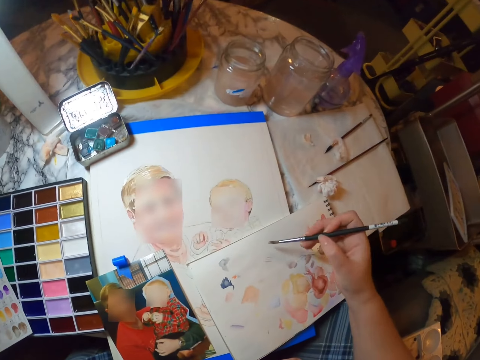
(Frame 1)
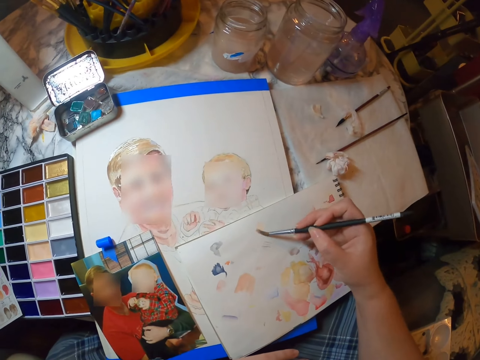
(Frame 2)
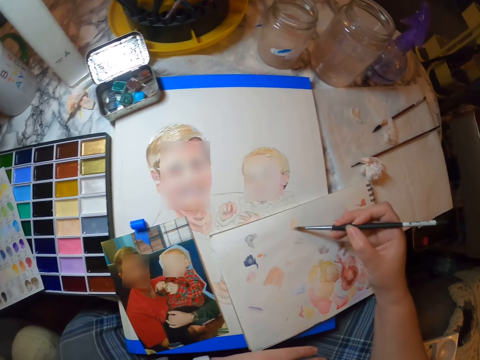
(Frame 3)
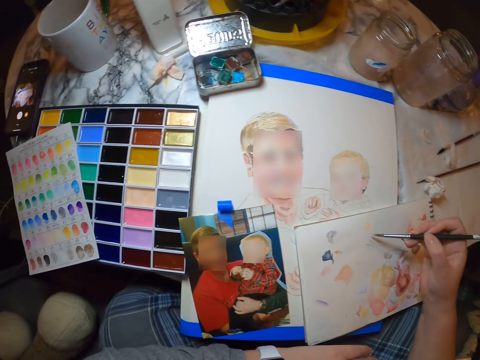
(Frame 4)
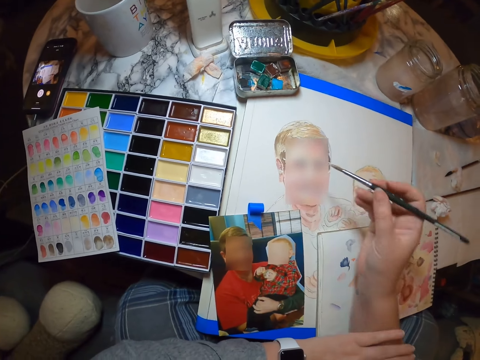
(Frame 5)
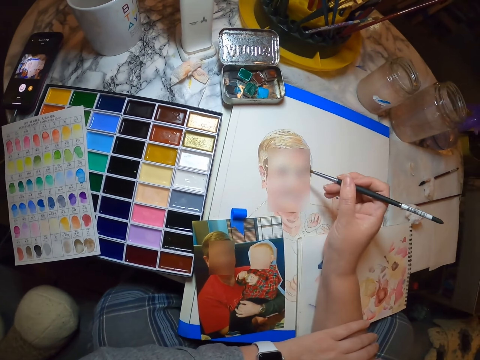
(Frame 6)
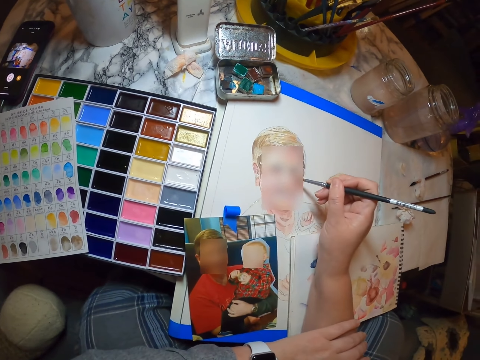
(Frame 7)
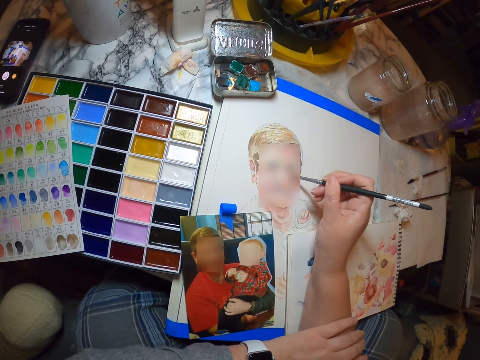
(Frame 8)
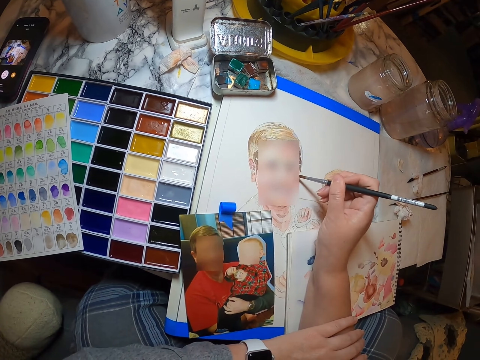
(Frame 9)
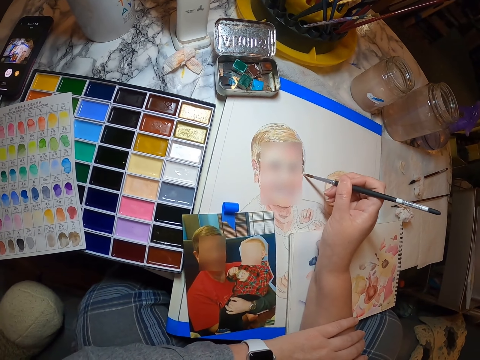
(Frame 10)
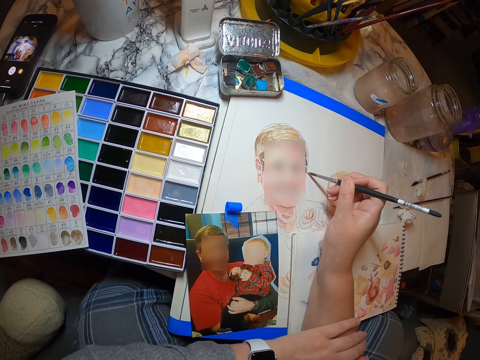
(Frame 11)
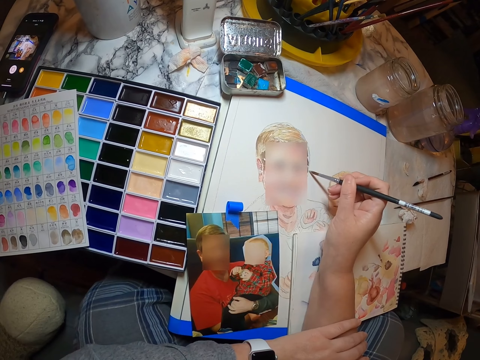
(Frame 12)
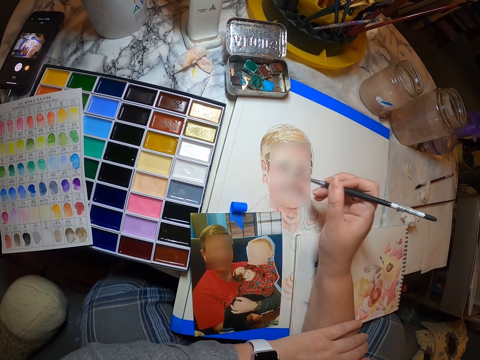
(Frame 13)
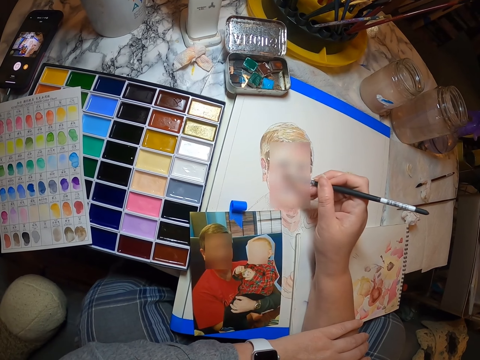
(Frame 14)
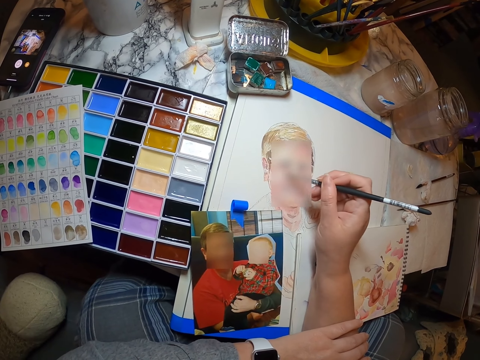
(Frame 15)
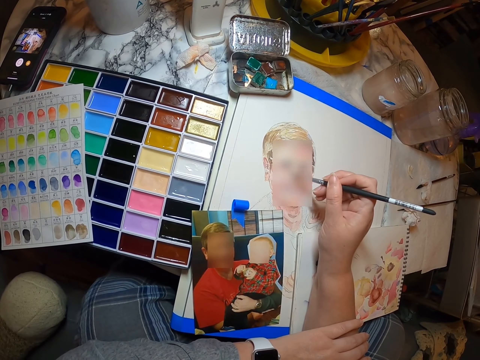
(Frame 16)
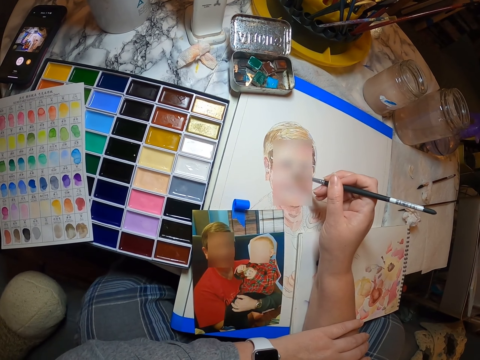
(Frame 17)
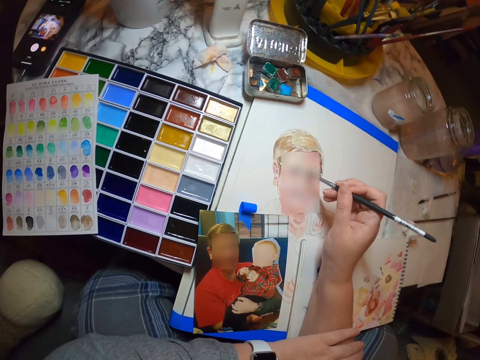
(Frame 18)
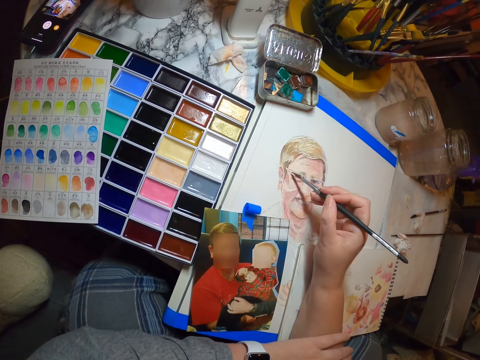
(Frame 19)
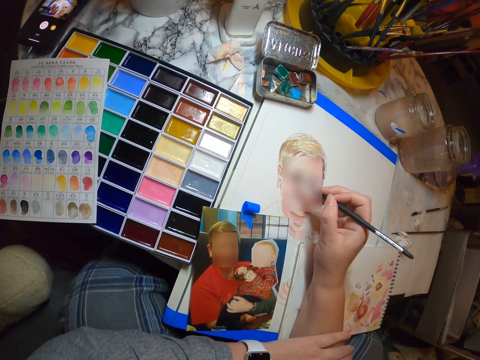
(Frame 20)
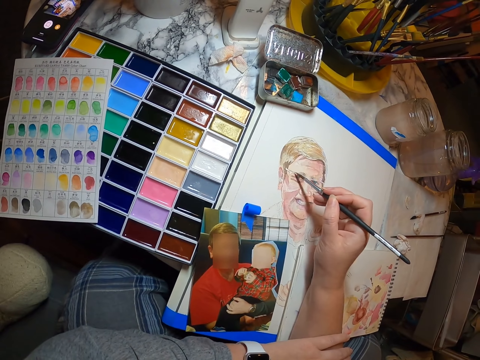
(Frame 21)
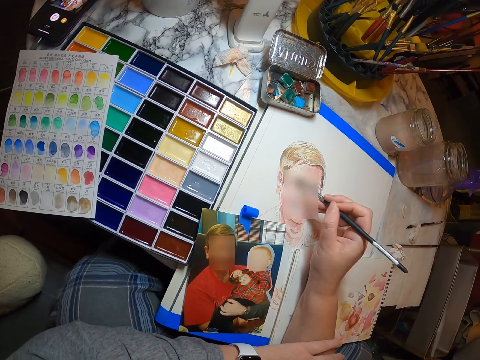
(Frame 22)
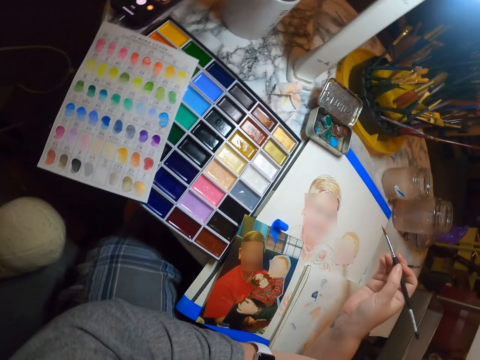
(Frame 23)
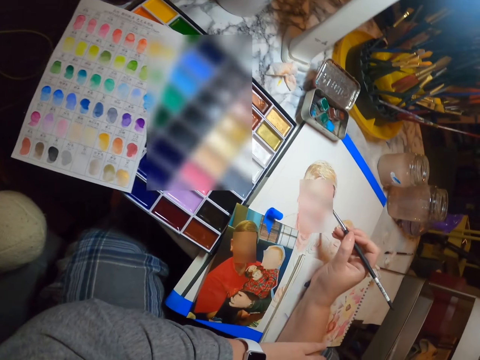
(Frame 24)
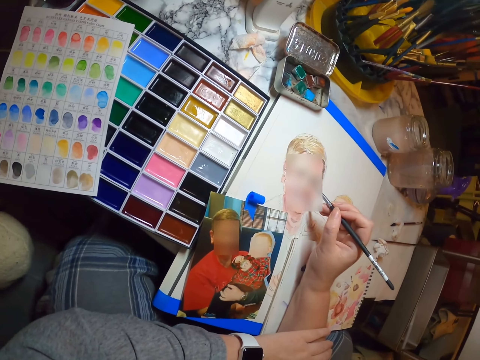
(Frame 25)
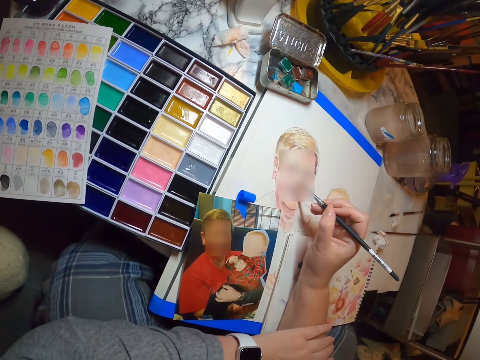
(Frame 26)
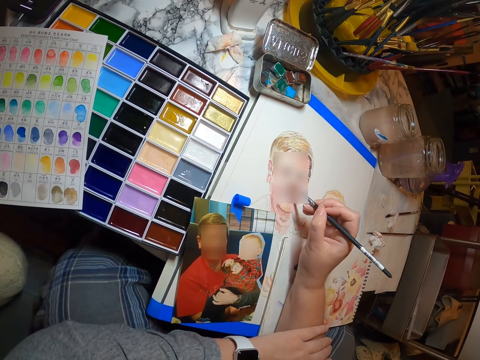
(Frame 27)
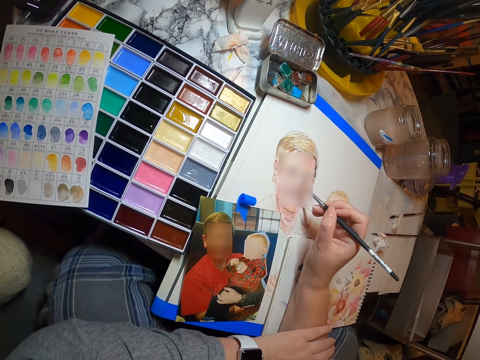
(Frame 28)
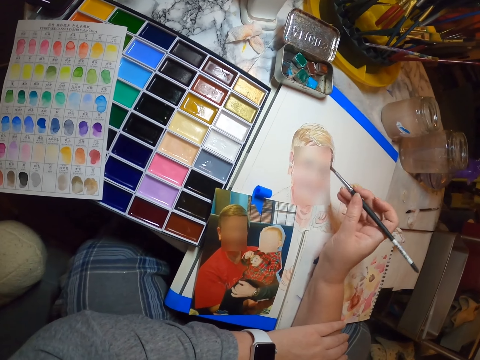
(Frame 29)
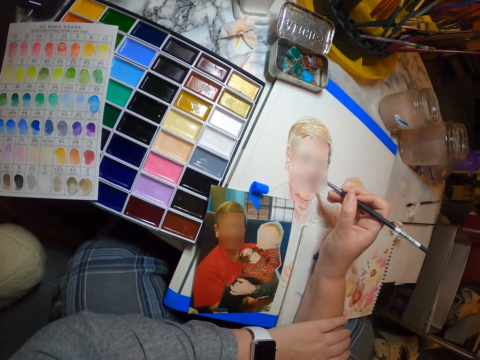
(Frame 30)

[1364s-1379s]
The camera wearer draws on a piece of paper using a painting brush. They brush a paintbrush on the drawing book. They paint the portrait with the painting brush.

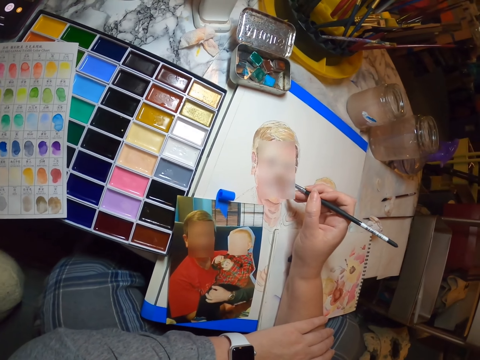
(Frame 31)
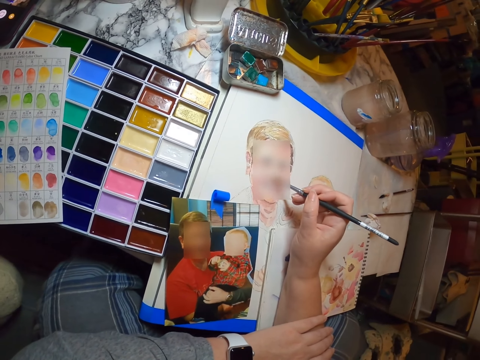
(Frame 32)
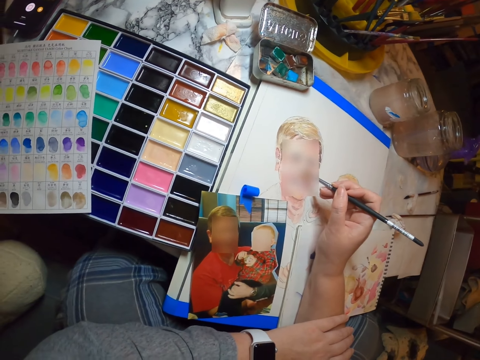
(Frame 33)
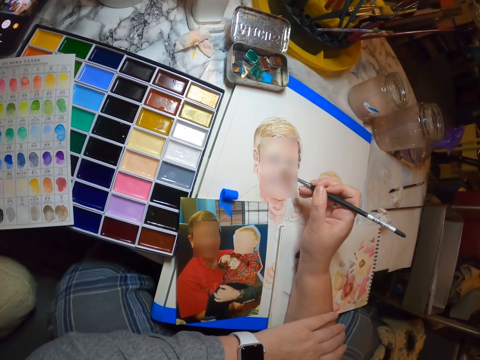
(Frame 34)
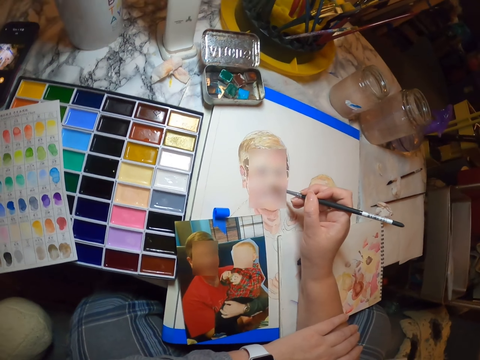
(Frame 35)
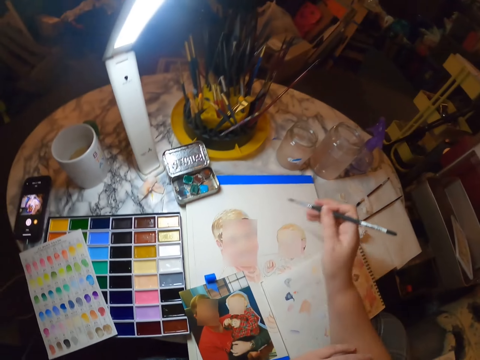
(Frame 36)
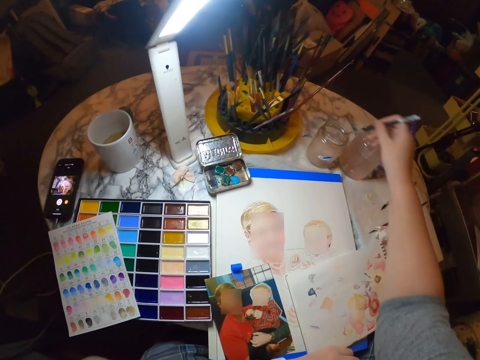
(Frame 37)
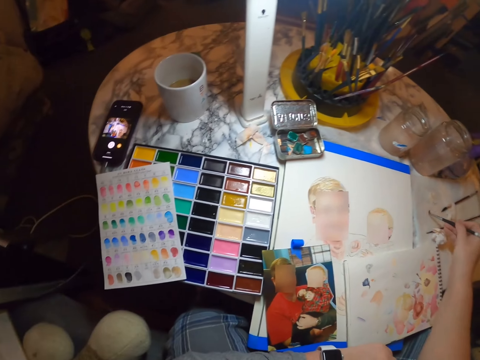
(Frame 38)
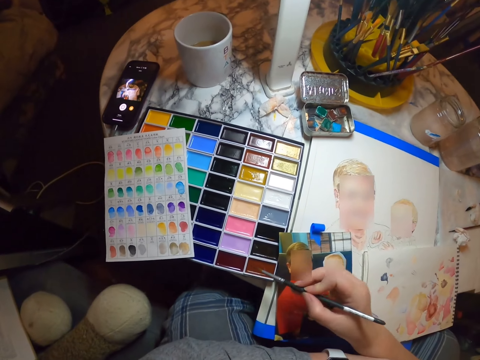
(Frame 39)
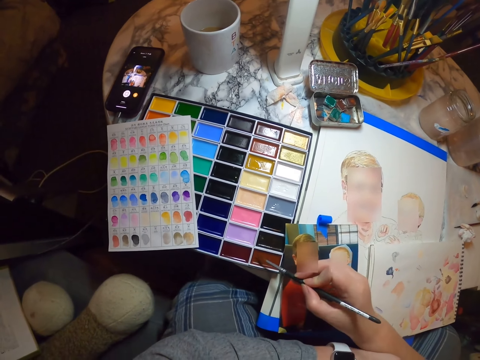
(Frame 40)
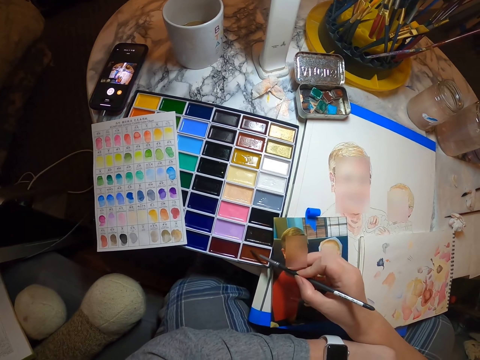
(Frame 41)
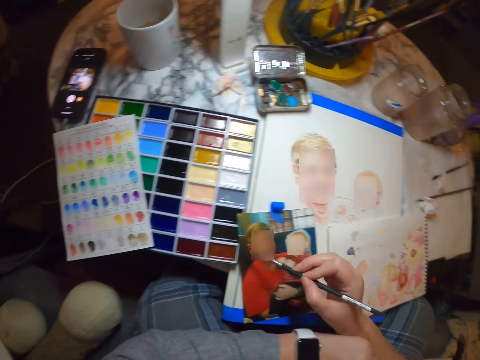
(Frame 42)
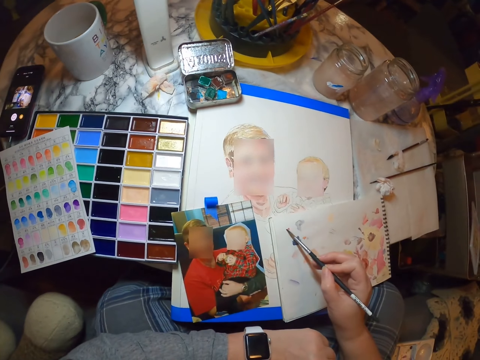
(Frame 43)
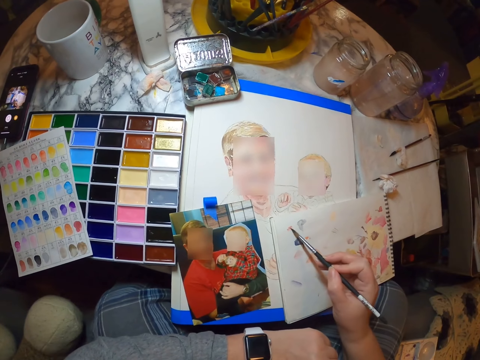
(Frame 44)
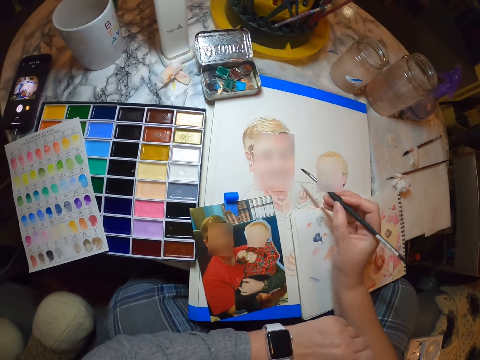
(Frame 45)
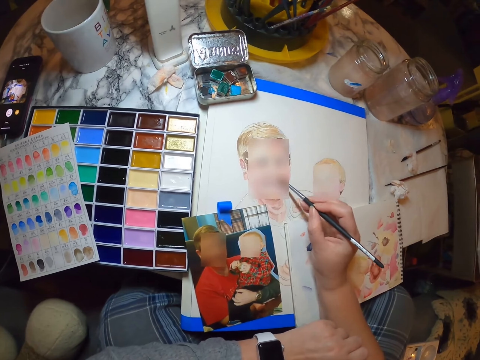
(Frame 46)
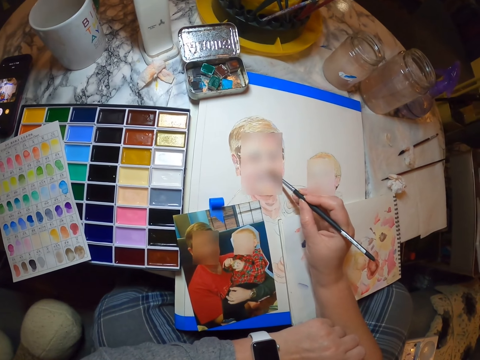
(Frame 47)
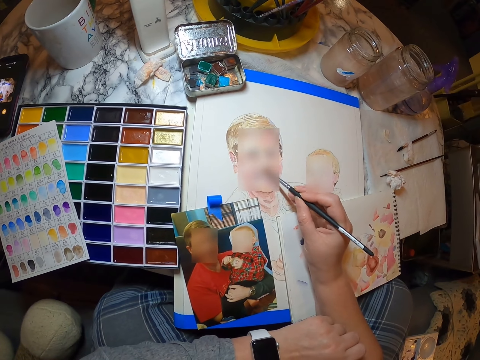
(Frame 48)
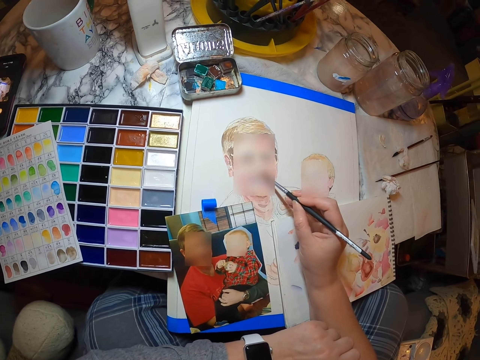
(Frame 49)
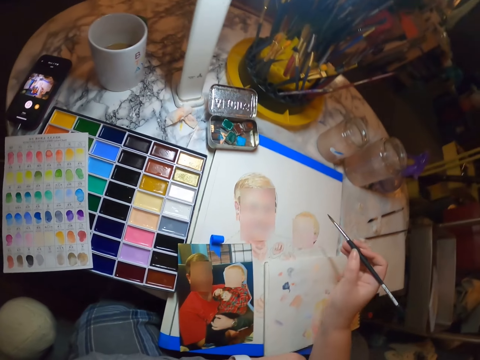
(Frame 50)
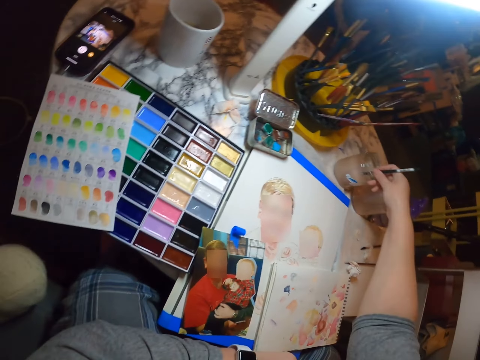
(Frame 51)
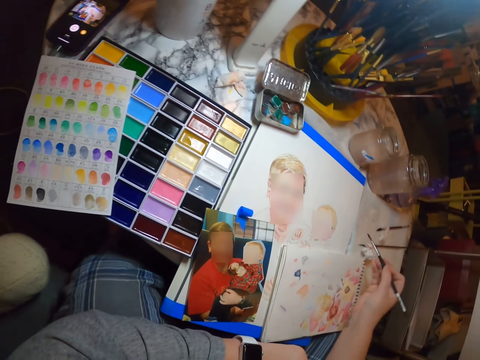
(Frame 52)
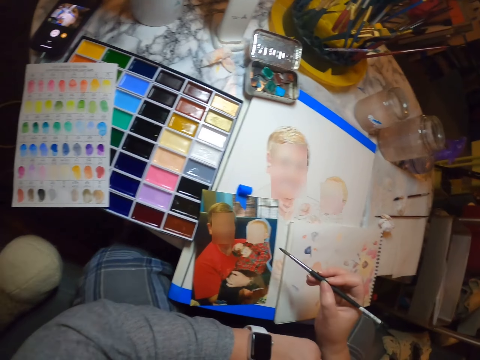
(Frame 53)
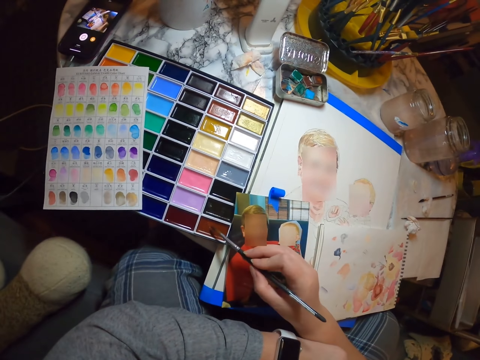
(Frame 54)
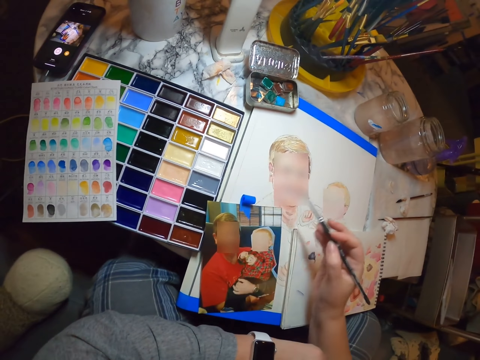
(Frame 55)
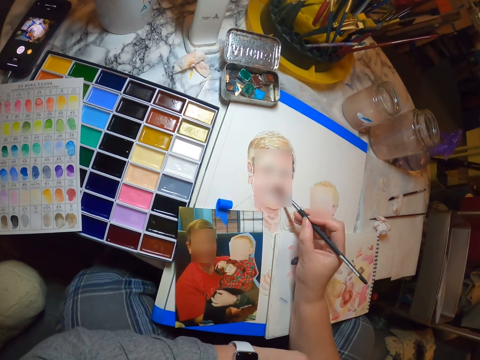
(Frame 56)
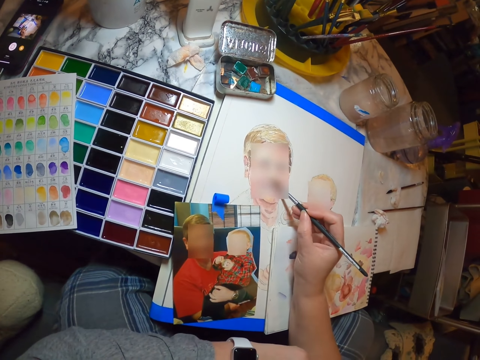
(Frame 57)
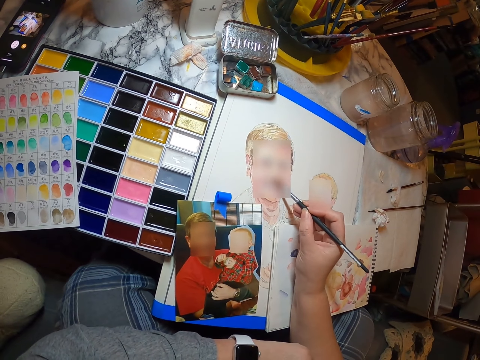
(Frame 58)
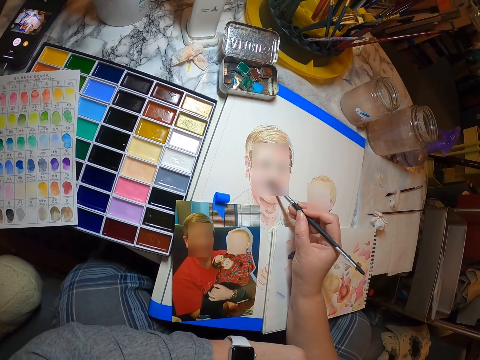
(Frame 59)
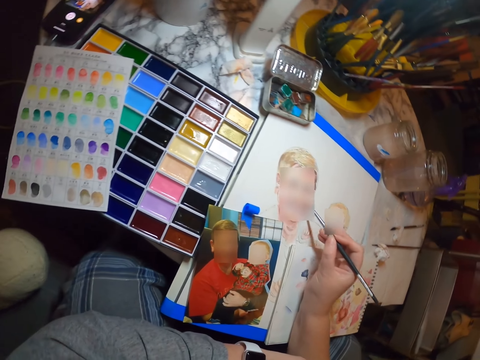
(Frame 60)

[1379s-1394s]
The camera wearer dips a paintbrush in the tin. They brush the paintbrush on the table, scoop the color with the painting brush, and dip the paintbrush in the paint palette. They draw on the book and brush the paintbrush on the drawing book. They paint the portrait with the painting brush. They dip the paintbrush in the tin. They dip the paintbrush in the paint palette and scoop the color with the painting brush. They paint the portrait with the painting brush.
